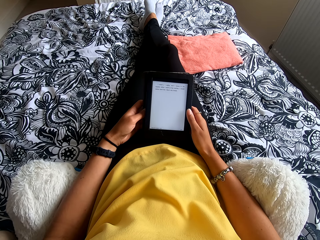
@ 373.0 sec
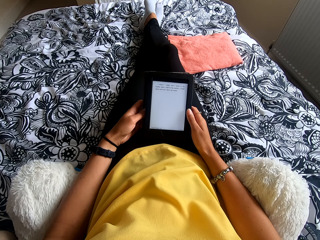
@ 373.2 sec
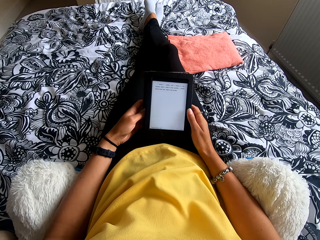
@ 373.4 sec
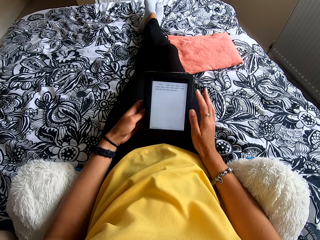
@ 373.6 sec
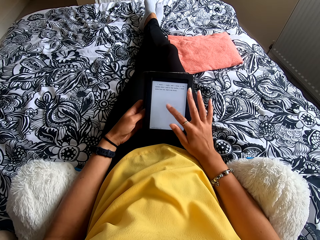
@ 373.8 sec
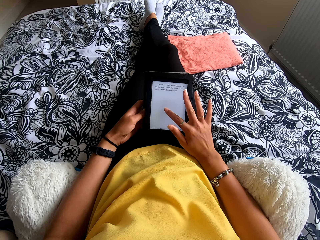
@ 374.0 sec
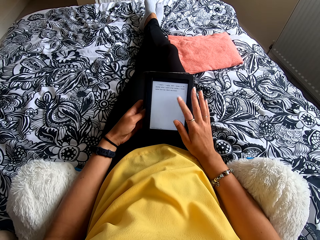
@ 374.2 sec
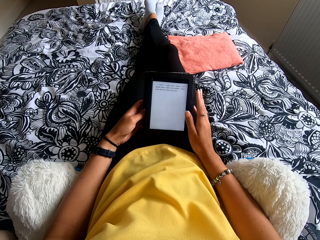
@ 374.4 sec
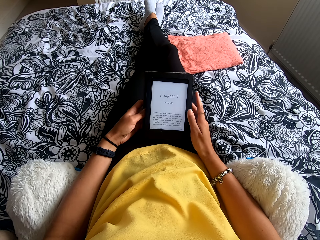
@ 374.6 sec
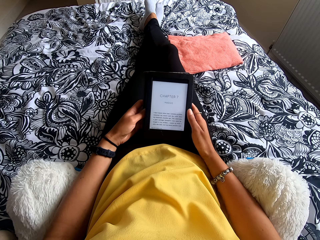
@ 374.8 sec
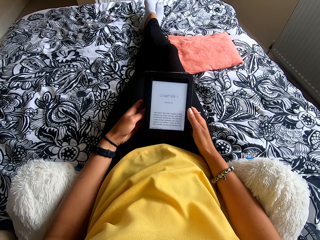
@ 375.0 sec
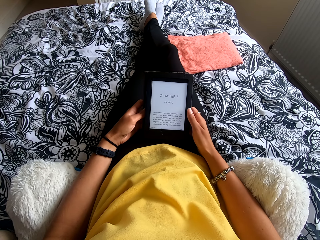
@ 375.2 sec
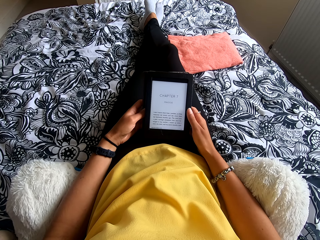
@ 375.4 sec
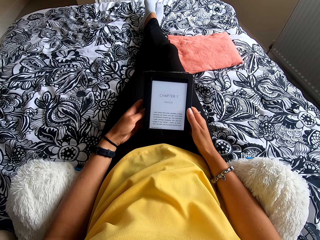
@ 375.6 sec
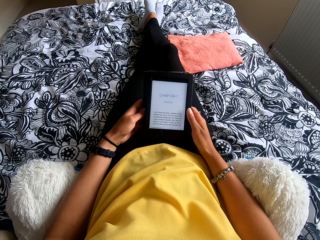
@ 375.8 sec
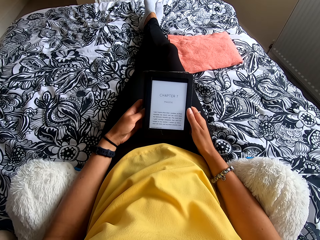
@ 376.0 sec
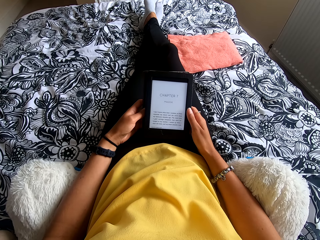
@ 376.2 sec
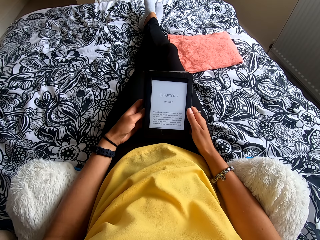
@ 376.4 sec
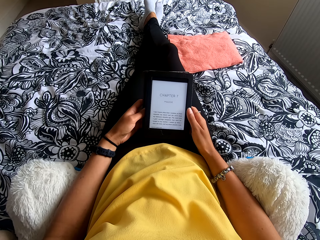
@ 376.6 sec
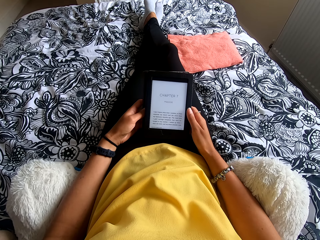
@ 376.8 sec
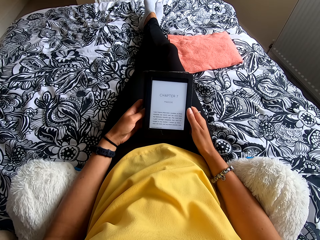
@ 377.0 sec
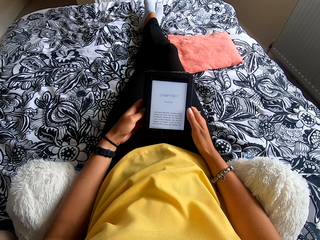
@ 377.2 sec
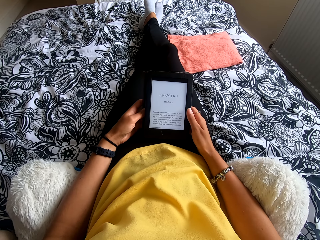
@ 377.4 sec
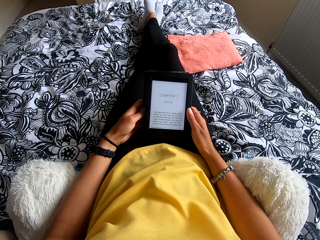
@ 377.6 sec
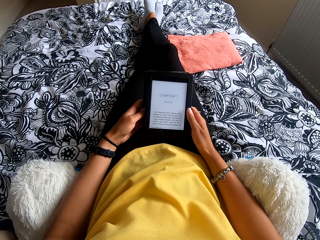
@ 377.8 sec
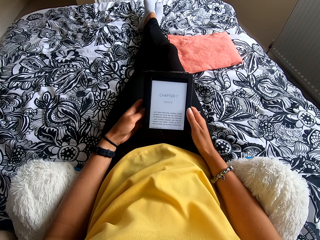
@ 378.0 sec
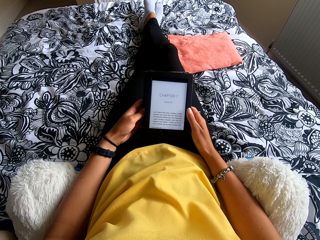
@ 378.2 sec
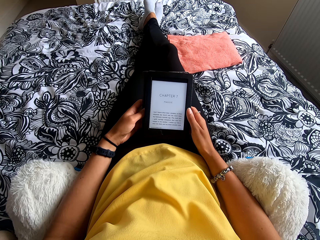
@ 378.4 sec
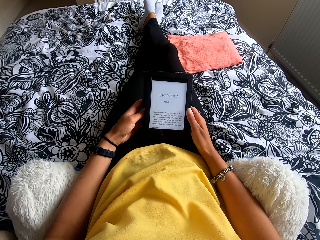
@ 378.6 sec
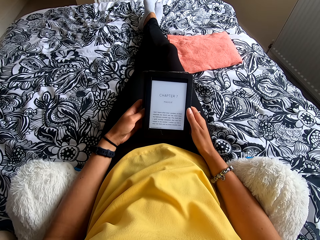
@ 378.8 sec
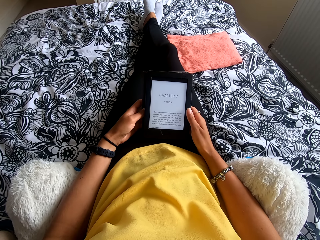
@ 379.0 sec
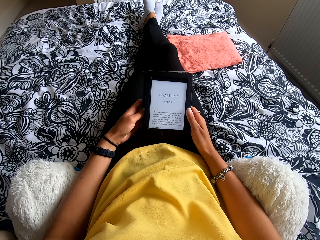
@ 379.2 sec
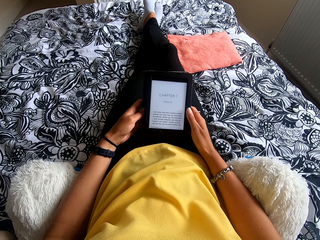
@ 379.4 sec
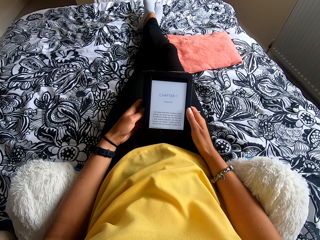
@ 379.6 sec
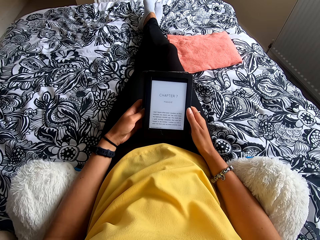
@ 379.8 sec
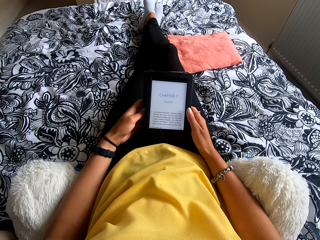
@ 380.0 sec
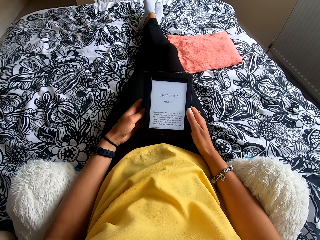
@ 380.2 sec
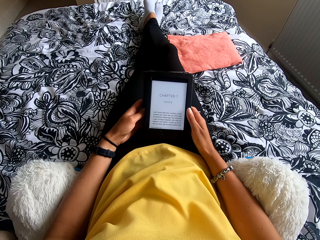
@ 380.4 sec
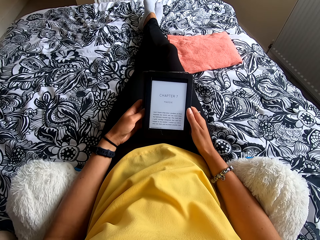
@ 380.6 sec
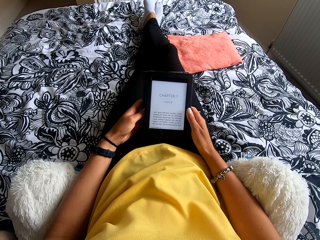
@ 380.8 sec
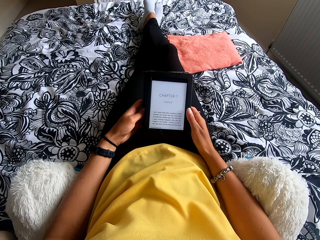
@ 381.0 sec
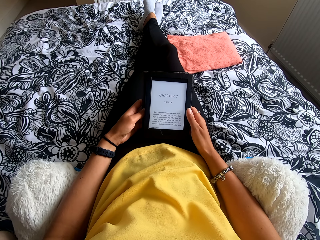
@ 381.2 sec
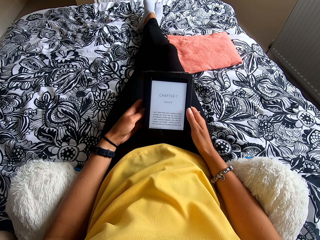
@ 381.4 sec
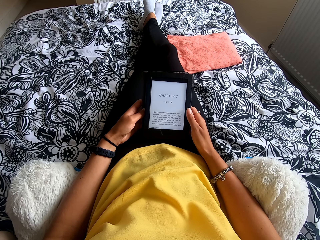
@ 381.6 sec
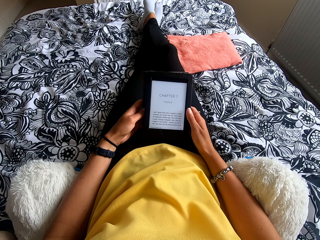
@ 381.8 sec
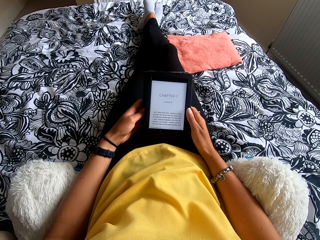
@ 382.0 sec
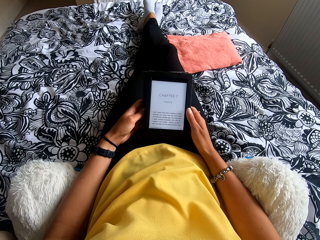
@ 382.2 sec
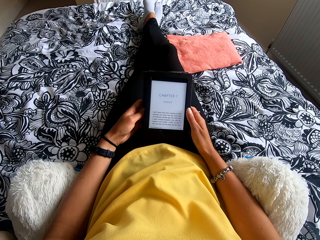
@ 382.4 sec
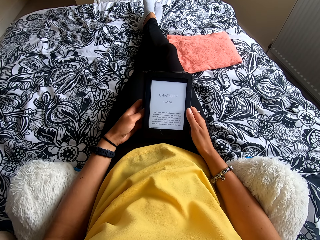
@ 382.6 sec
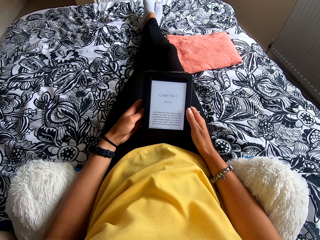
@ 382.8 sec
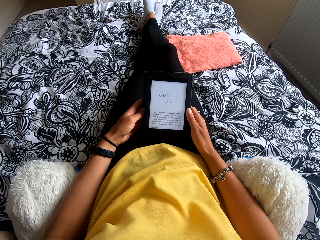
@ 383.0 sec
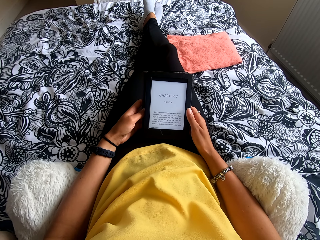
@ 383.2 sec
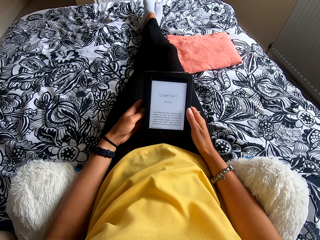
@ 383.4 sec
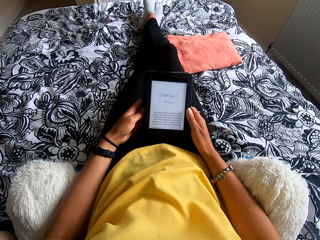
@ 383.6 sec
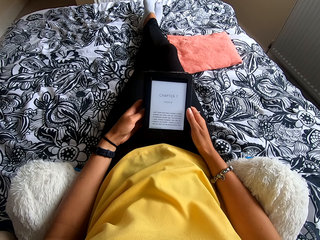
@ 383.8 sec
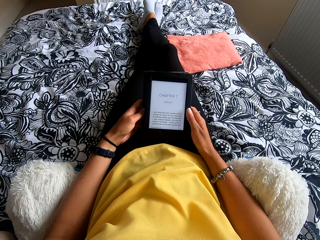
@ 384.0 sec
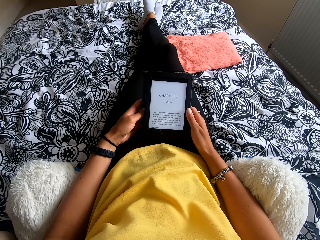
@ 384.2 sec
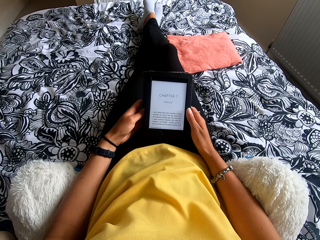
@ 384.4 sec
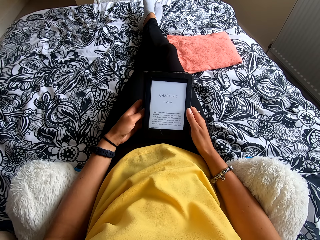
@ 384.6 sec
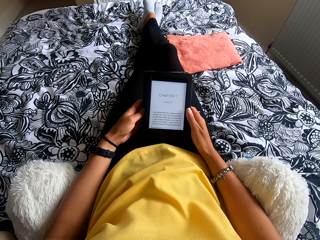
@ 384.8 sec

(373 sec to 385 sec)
The camera wearer operates the tablet or ebook reader. They press the ebook reader. They look at the tablet.

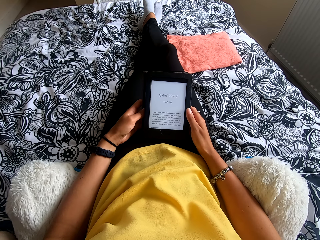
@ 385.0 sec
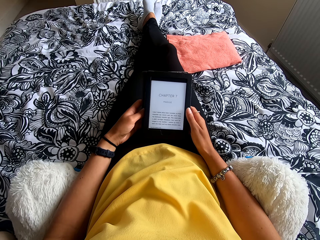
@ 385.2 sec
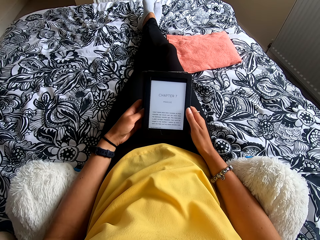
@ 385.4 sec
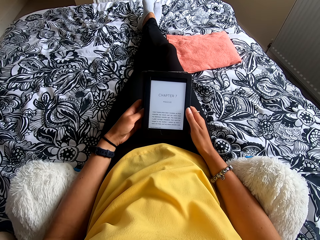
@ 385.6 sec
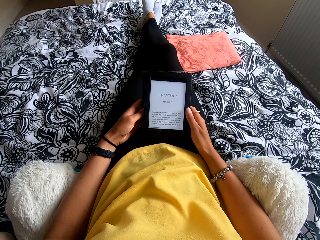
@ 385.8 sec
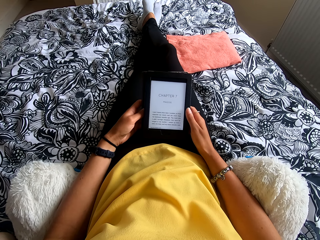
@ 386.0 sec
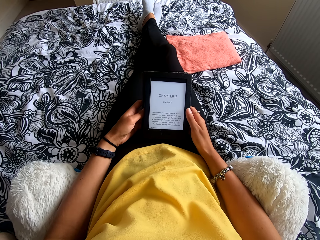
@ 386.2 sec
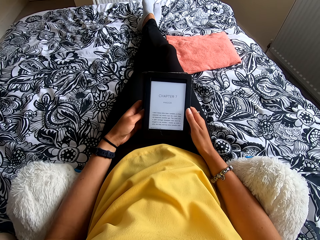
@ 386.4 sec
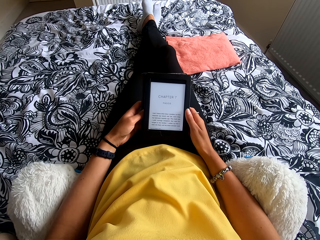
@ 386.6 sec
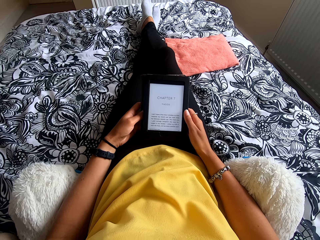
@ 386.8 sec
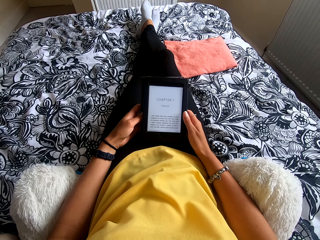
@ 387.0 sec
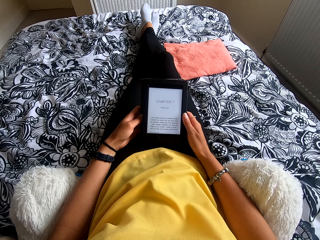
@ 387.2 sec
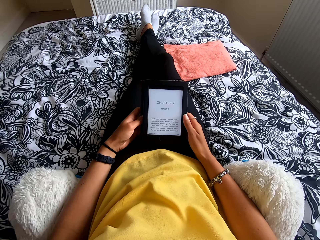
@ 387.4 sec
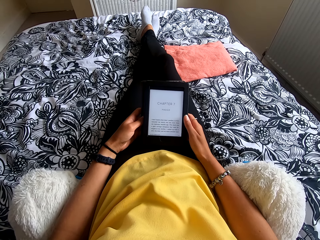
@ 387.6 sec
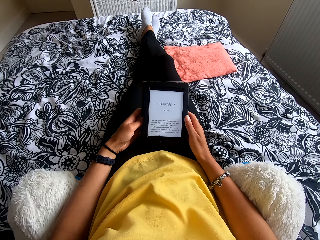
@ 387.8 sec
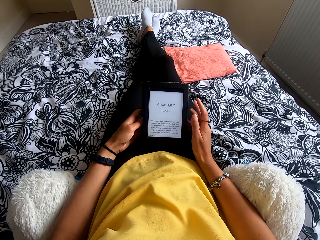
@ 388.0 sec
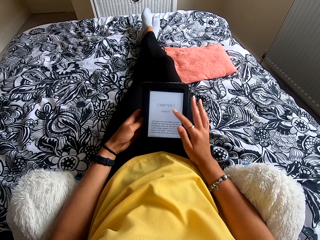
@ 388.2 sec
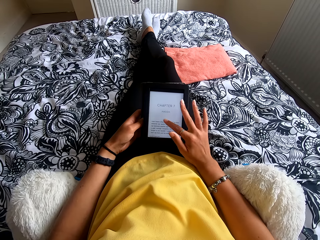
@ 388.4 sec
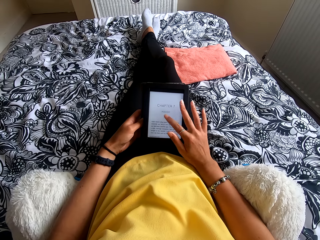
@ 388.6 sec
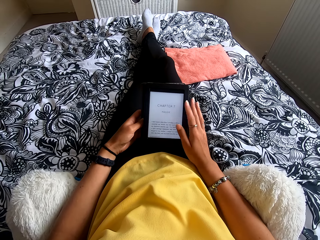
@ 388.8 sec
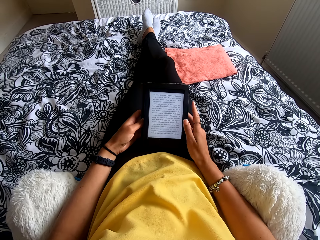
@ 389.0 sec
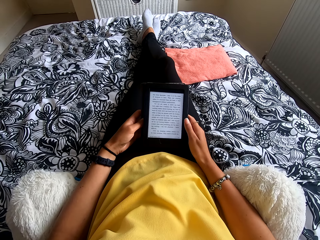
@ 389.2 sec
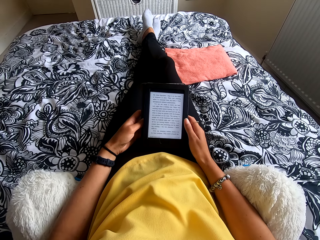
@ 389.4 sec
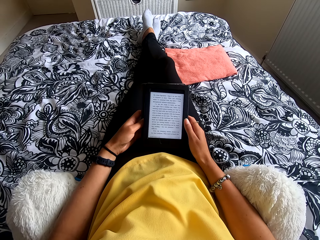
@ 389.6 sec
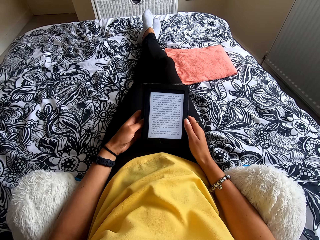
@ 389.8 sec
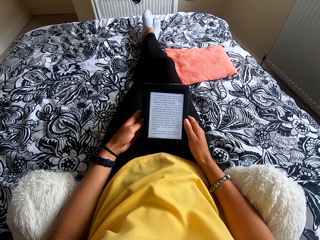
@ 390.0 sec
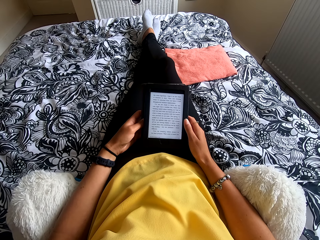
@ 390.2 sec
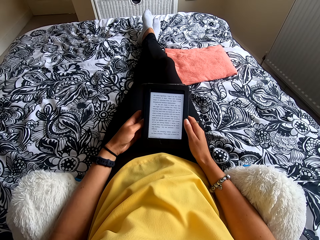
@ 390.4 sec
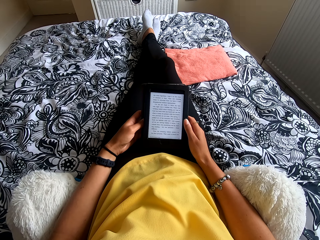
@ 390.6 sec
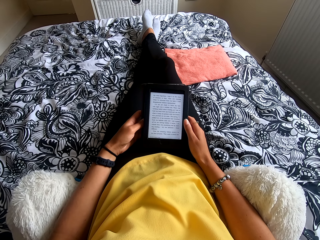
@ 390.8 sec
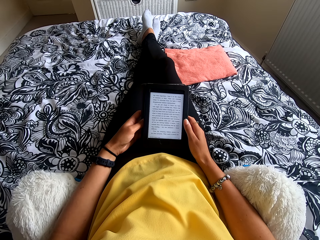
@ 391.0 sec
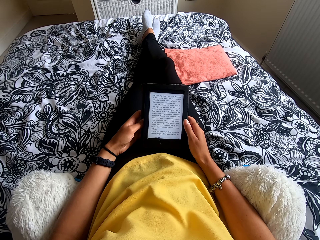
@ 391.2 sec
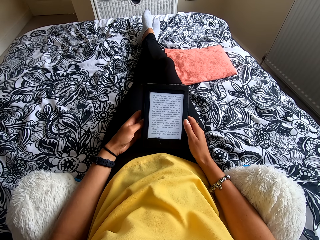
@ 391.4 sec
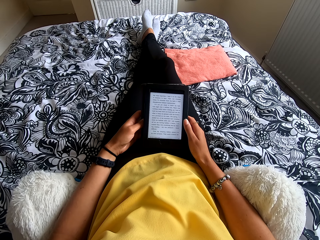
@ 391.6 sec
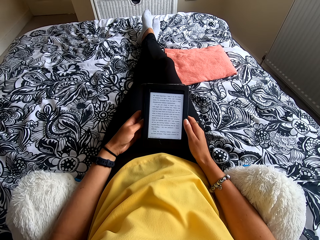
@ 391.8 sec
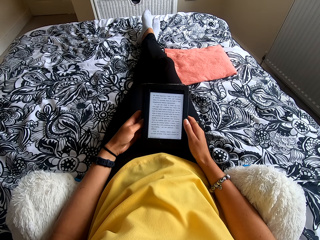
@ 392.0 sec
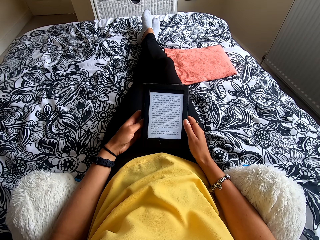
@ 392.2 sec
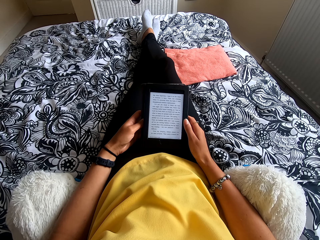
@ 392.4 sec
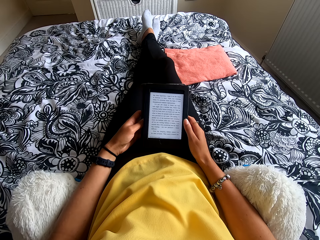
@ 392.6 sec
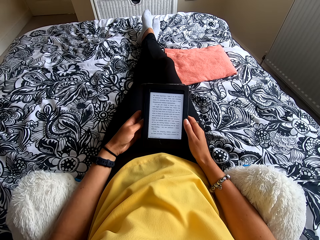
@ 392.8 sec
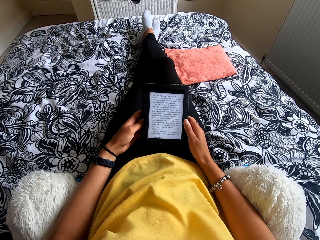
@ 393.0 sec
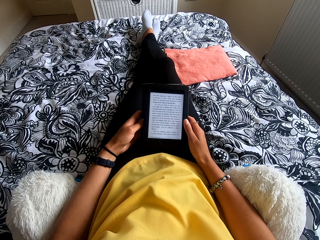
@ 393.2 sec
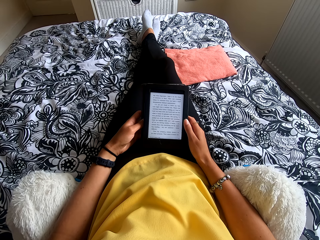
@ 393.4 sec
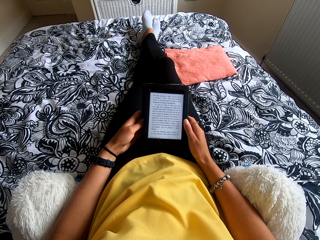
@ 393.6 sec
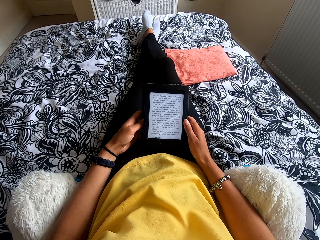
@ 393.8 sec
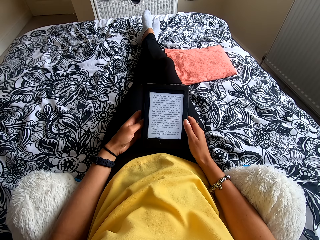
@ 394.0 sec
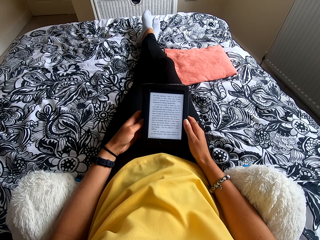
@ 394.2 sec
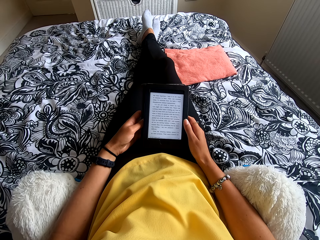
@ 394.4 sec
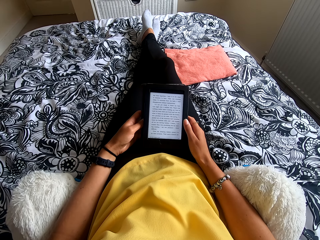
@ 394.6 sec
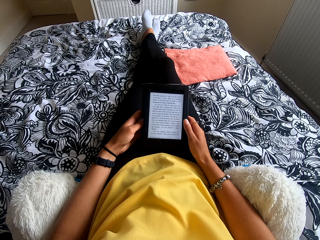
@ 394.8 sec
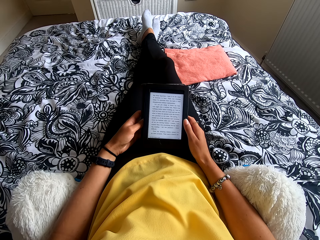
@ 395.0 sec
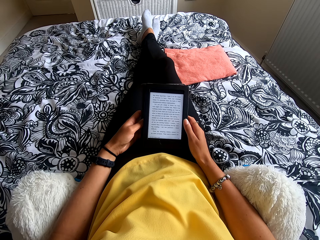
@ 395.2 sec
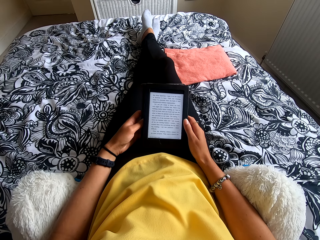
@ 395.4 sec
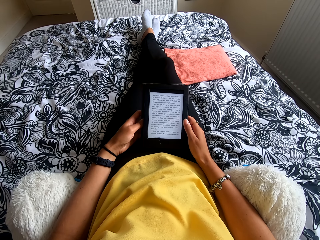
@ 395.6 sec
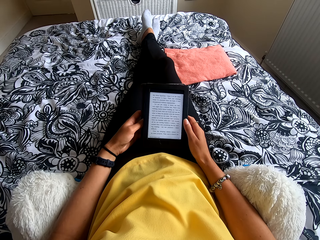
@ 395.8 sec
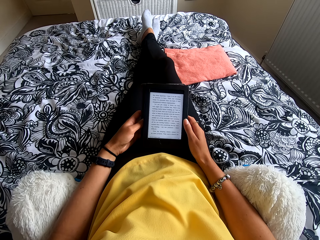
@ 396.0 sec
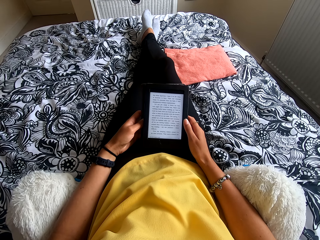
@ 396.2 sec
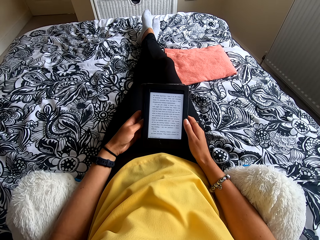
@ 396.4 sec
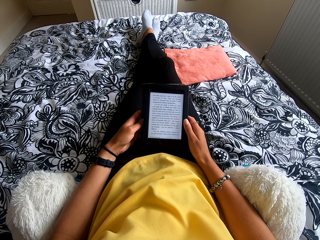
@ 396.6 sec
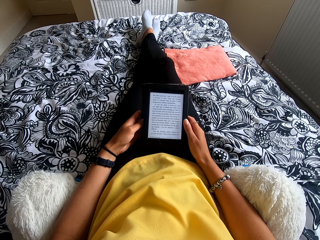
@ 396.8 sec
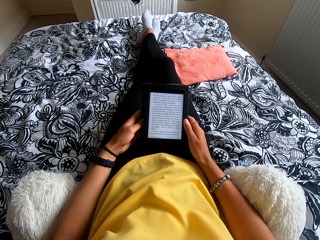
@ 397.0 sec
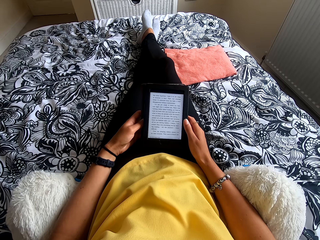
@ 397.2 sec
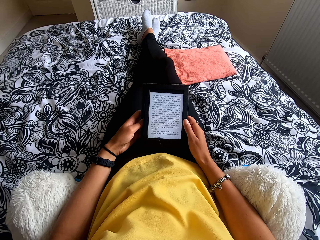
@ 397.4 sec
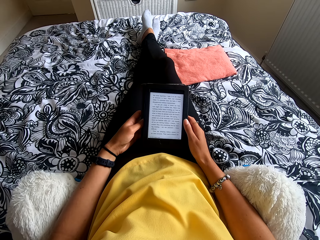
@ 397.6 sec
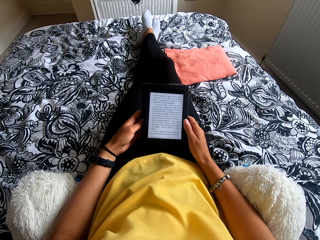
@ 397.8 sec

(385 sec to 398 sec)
The camera wearer operates the tablet or ebook reader. They press the ebook reader. They look at the tablet.
